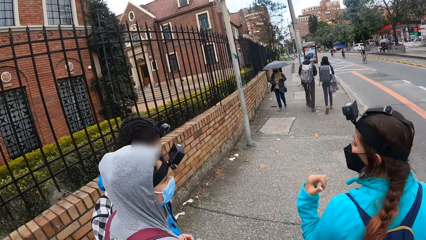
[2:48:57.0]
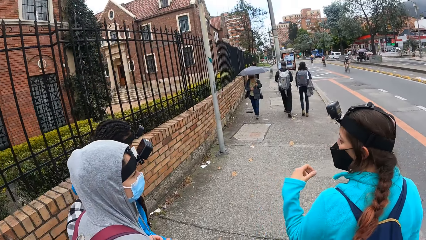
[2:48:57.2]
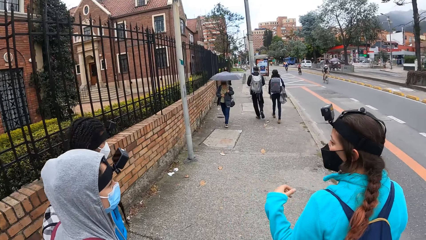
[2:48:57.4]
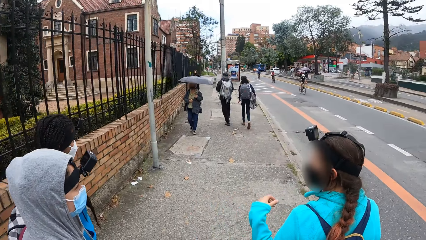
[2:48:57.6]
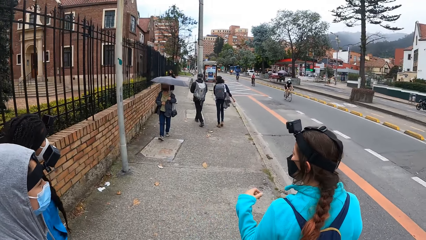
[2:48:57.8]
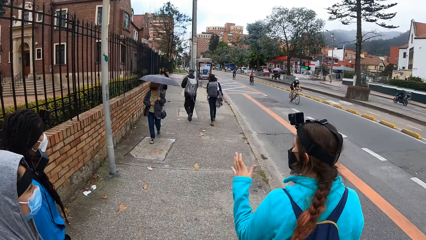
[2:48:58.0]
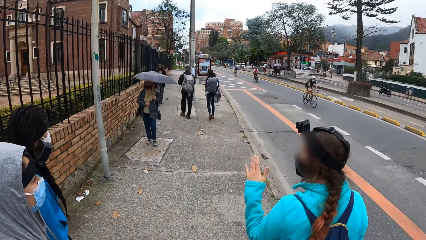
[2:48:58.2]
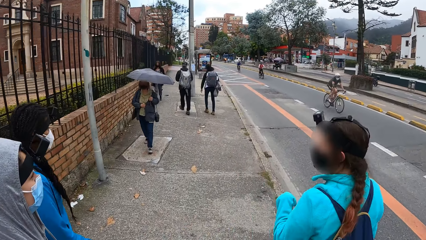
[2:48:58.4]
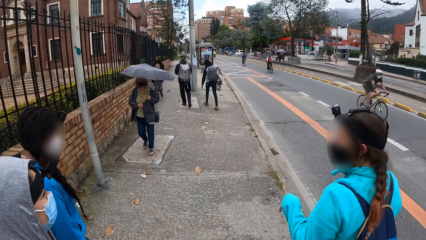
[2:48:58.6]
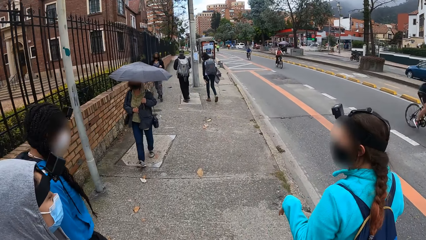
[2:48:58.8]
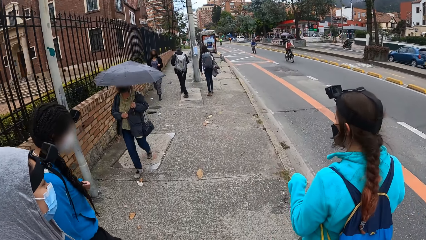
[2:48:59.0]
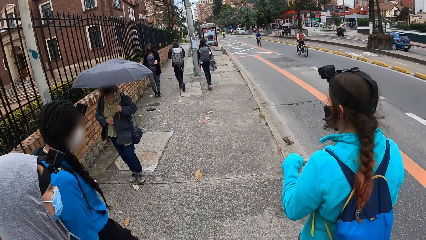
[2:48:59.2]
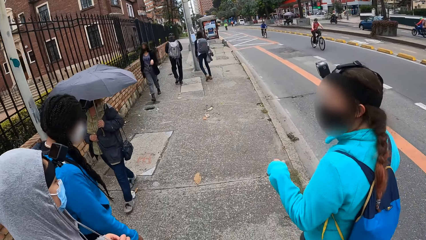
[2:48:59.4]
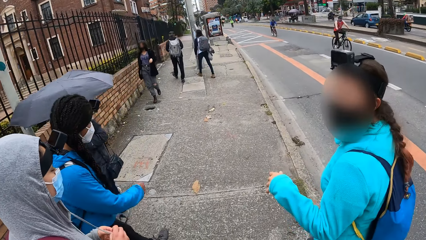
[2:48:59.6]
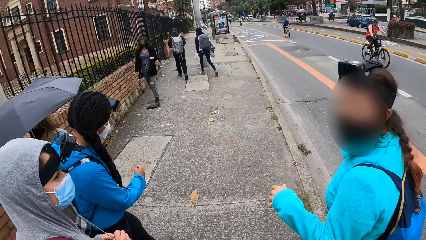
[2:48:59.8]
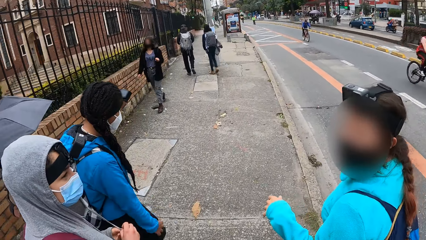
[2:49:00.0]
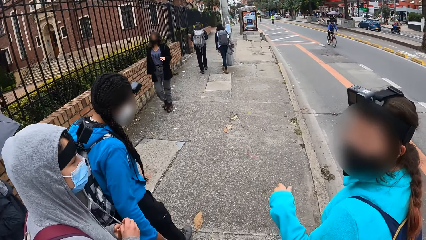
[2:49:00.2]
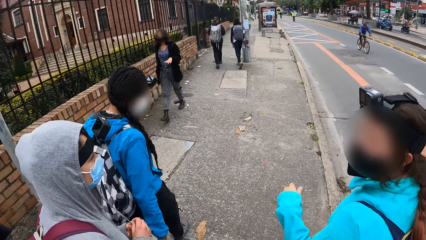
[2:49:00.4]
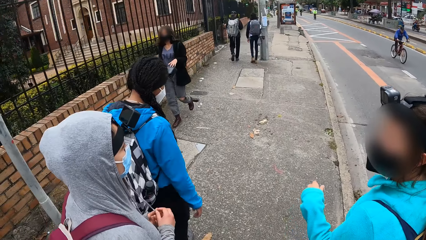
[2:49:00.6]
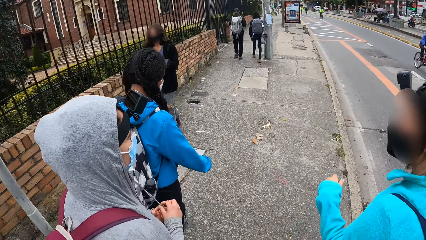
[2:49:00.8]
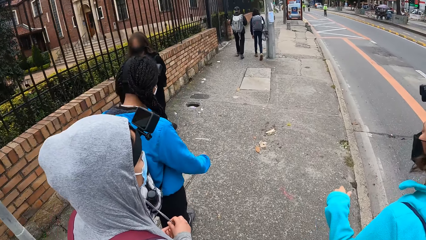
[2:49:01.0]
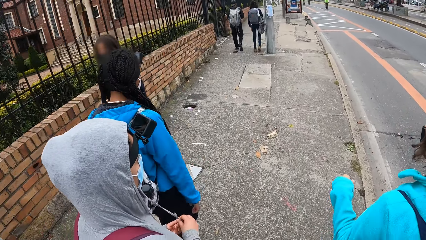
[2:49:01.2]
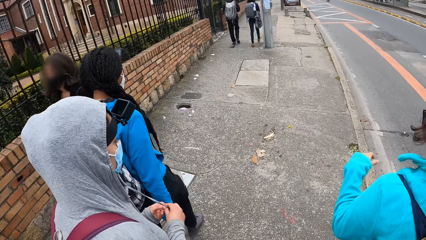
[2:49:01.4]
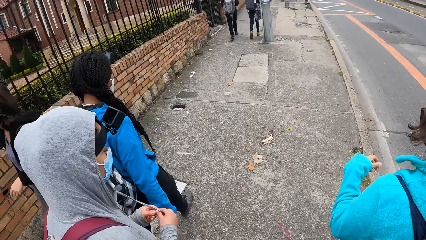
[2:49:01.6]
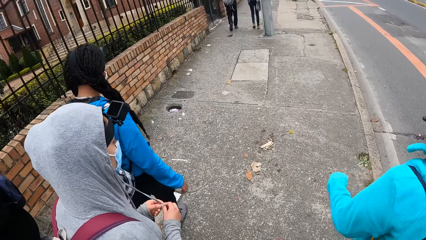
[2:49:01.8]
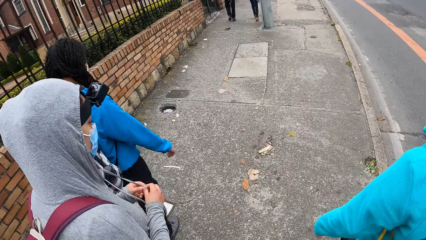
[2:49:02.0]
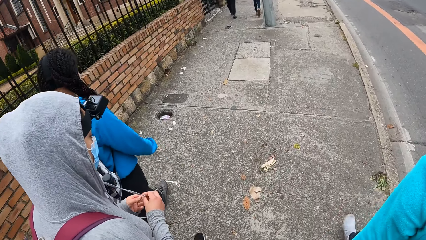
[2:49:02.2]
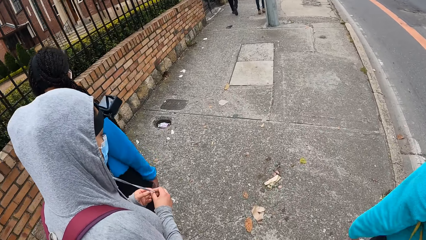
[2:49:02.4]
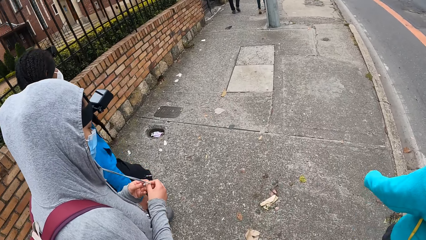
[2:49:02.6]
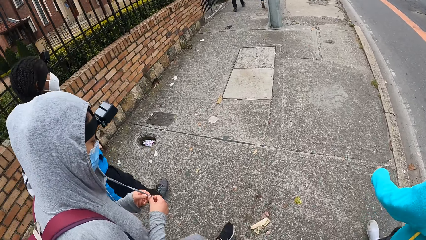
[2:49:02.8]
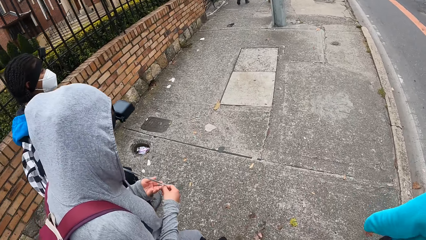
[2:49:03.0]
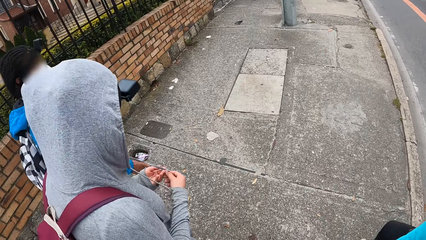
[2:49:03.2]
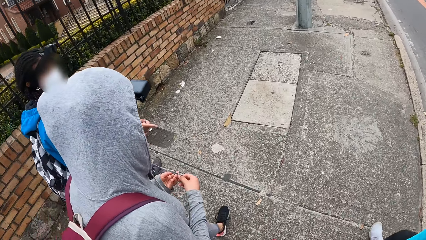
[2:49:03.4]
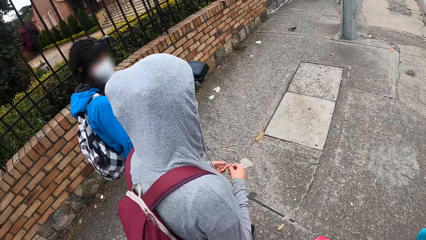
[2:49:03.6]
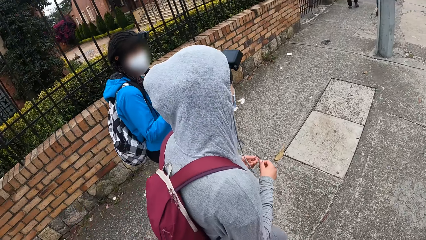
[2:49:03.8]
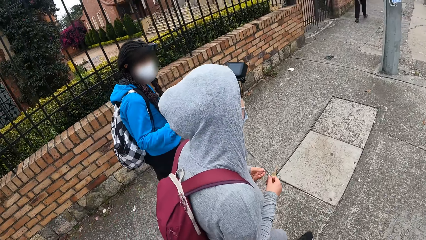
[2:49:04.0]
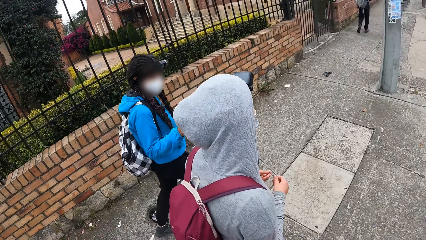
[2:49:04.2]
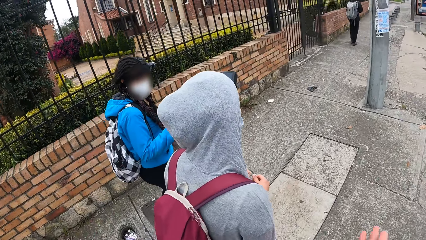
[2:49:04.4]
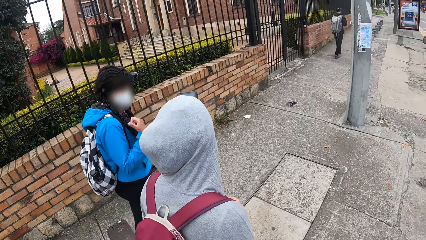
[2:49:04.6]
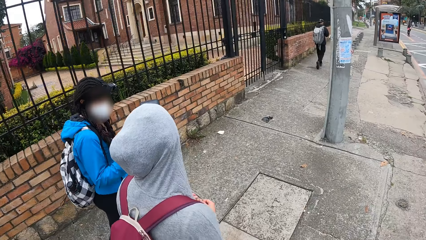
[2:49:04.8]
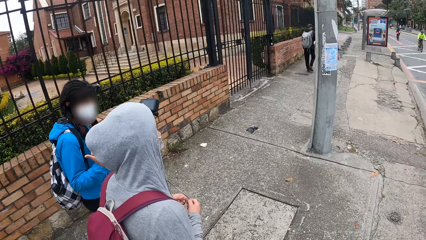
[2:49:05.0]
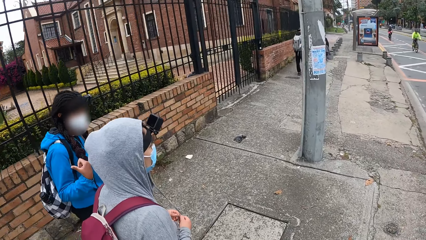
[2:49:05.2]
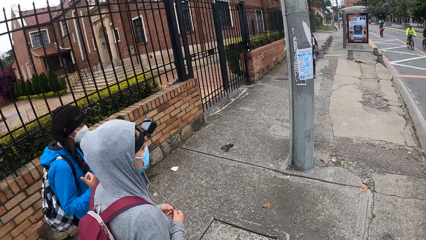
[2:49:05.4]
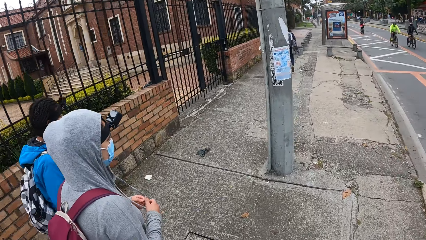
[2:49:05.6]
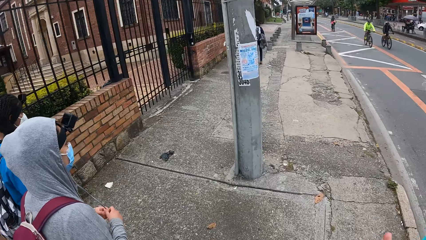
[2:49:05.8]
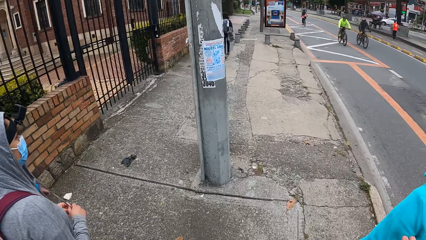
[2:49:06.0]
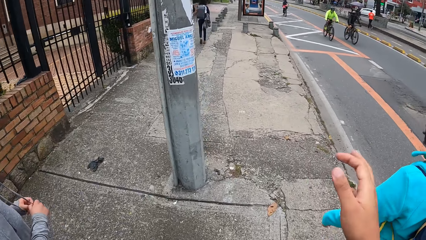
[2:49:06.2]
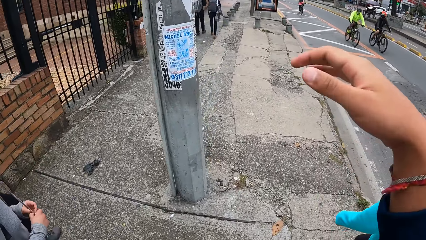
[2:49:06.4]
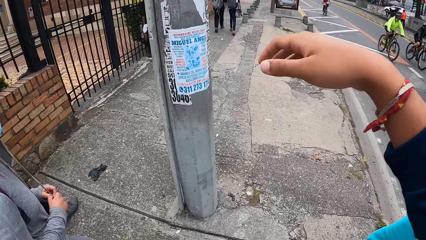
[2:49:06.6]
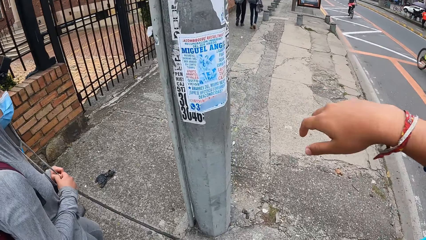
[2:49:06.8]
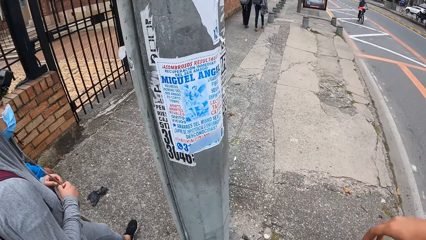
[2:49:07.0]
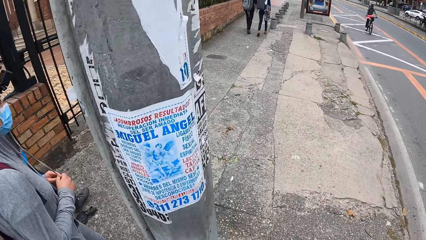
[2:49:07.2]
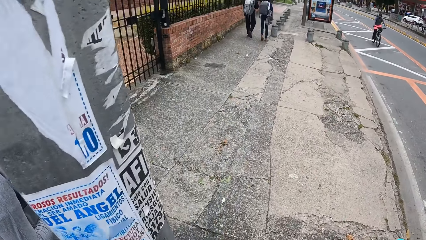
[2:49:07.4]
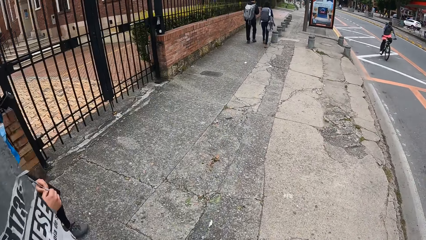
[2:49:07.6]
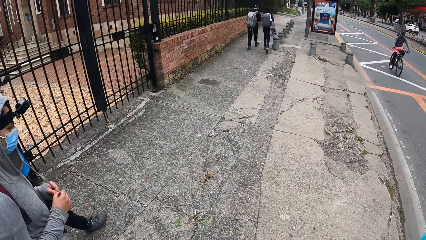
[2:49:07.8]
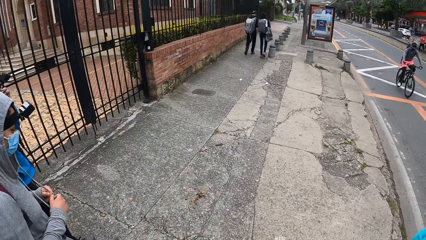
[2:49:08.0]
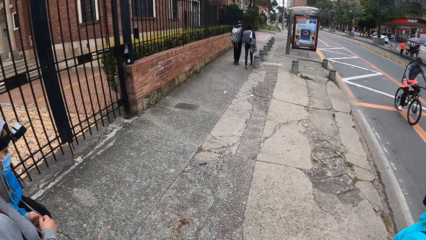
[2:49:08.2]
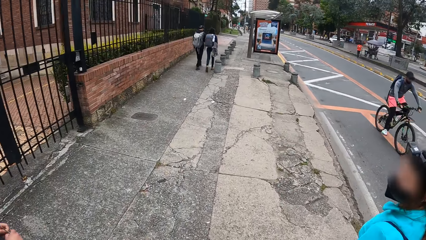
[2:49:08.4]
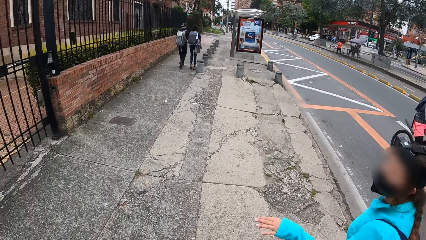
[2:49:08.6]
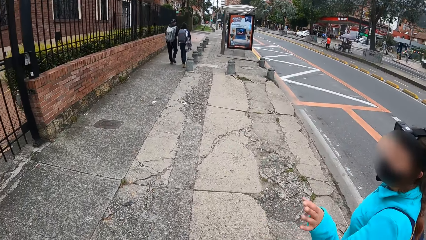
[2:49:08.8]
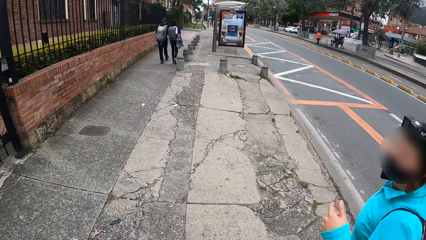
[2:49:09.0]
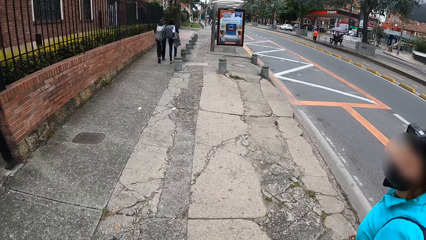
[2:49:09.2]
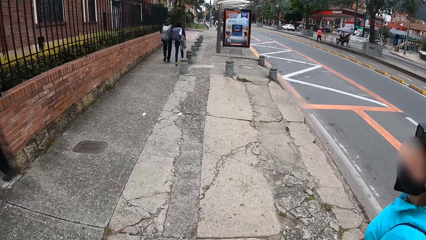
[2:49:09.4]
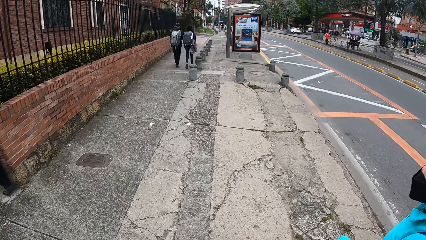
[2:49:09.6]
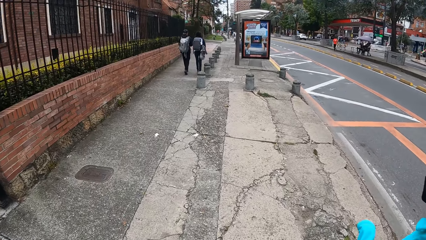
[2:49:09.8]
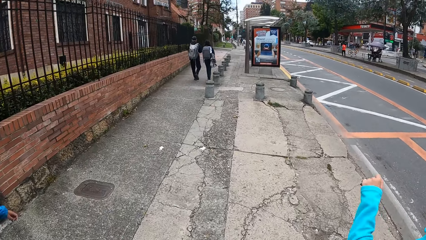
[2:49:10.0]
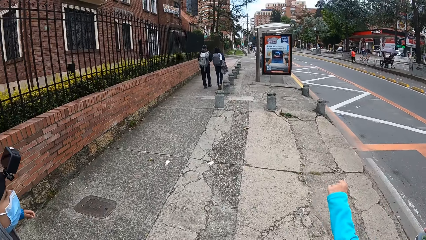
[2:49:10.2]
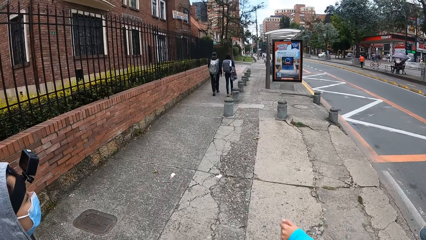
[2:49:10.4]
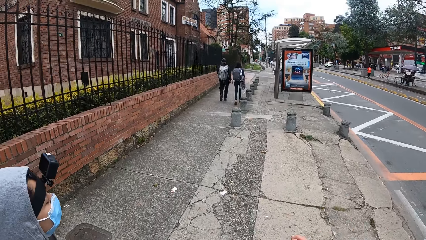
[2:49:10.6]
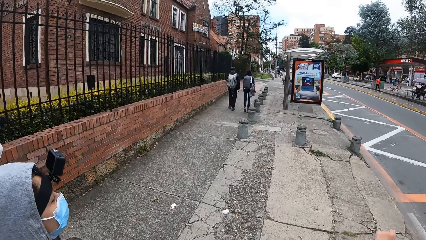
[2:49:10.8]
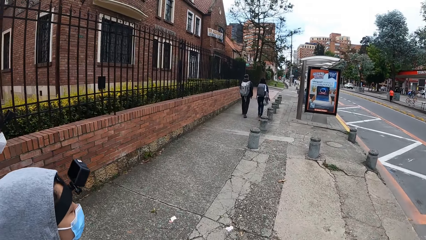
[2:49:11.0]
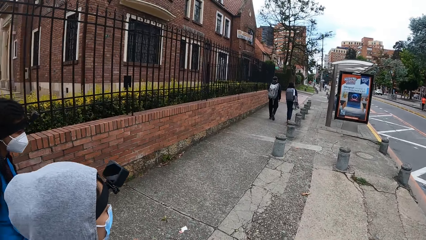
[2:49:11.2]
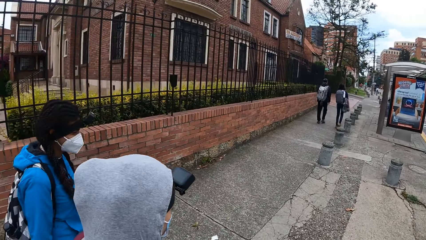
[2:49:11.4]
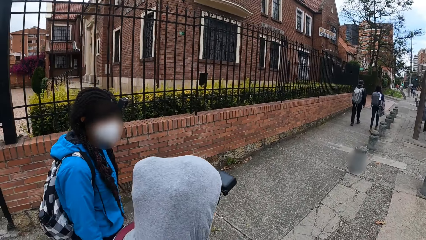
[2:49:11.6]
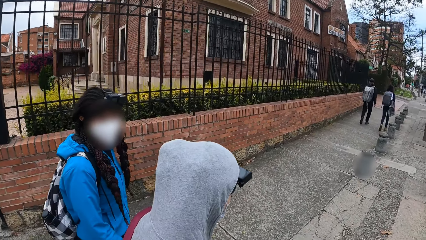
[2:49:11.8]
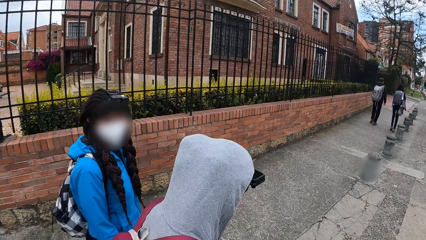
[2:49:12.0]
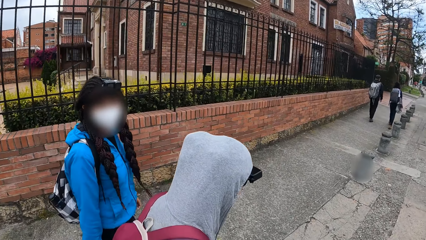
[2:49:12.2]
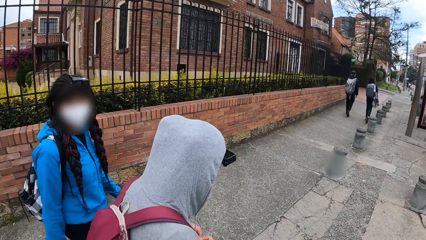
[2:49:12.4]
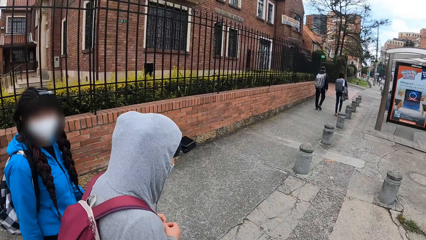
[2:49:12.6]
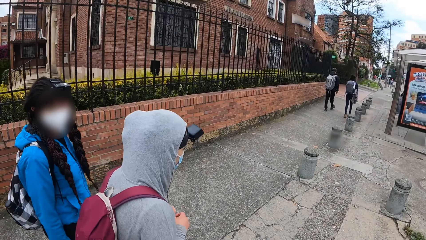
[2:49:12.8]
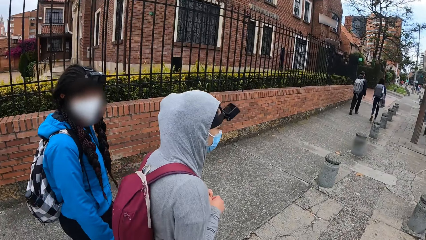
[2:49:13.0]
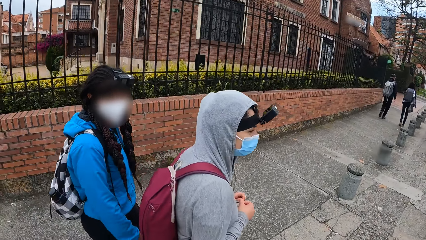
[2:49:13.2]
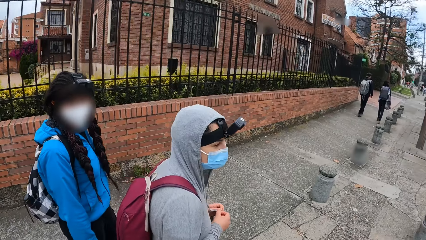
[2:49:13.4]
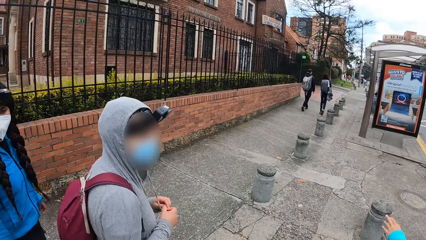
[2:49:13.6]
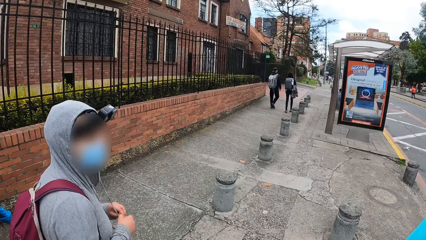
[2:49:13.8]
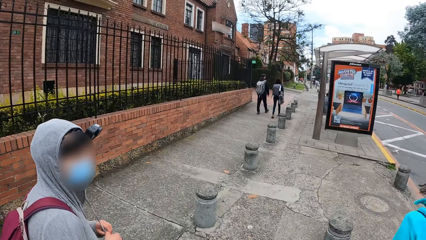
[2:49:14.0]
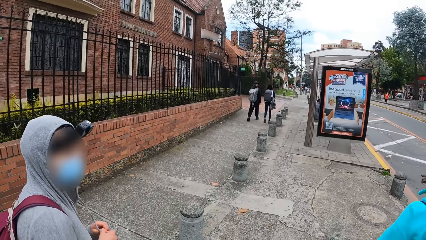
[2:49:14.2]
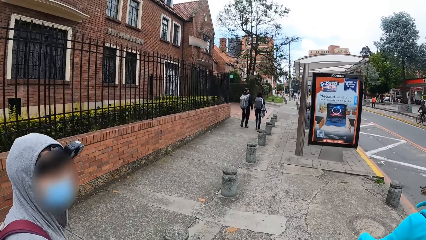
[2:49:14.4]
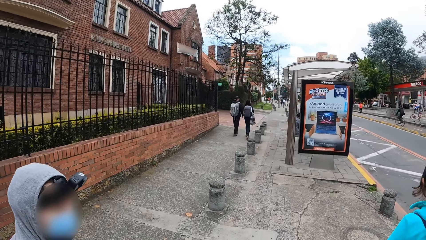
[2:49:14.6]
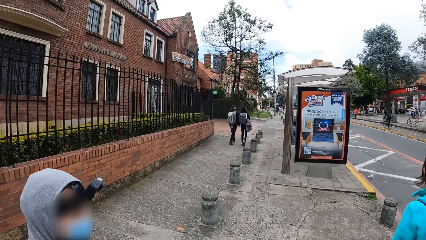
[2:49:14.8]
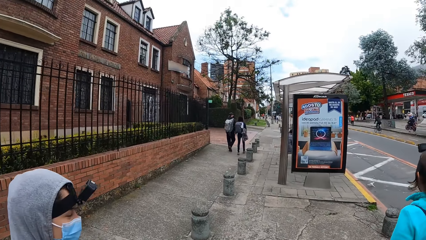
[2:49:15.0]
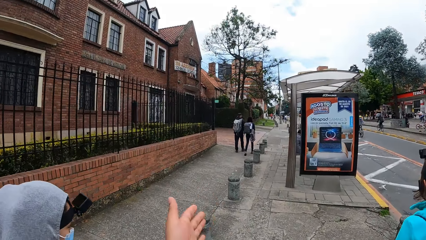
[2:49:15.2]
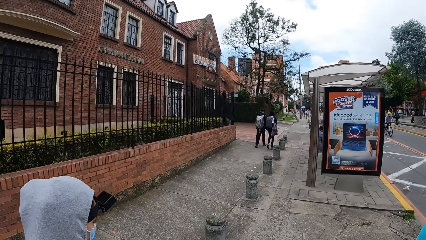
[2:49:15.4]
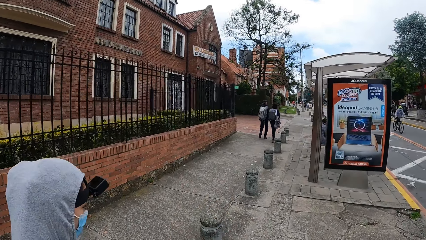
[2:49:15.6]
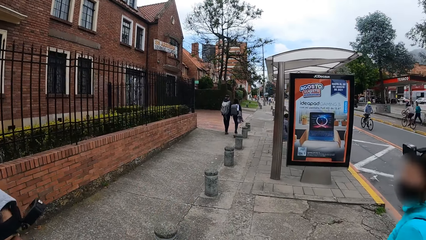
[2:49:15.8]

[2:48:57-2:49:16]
The camera wearer walks. A woman looks at the camera wearer. The camera wearer adjusts her right hand. She lifts her right hand and walks. The woman speaks to another woman, a third woman and the camera wearer. The camera wearer looks at the first woman and walks. She walks and looks at the third woman. She looks at a fourth woman. The fourth woman looks at the camera wearer. The camera wearer walks. She interacts with the women on the footpath. She walks and looks at the third woman.
